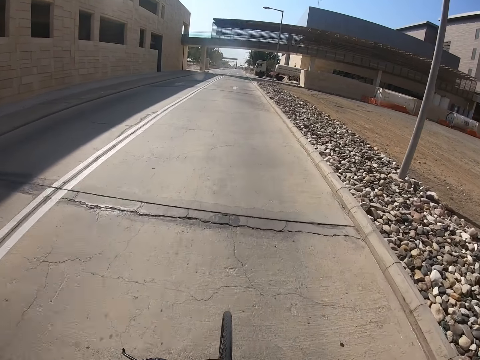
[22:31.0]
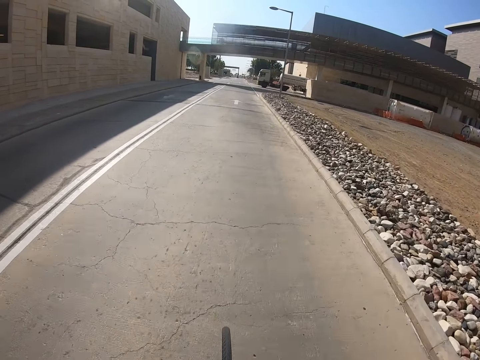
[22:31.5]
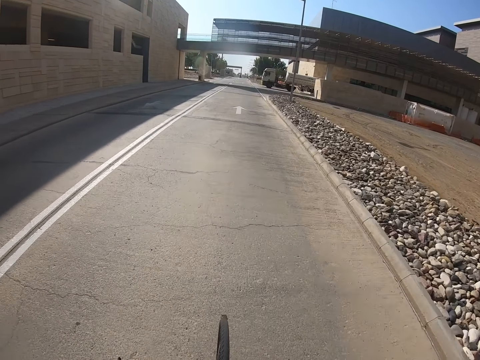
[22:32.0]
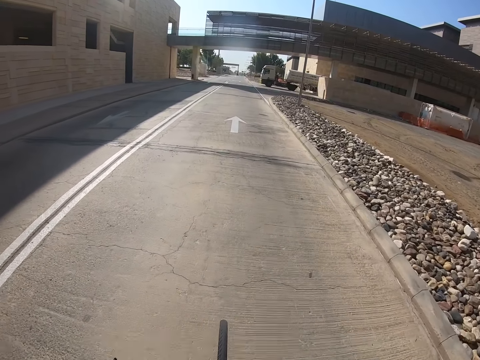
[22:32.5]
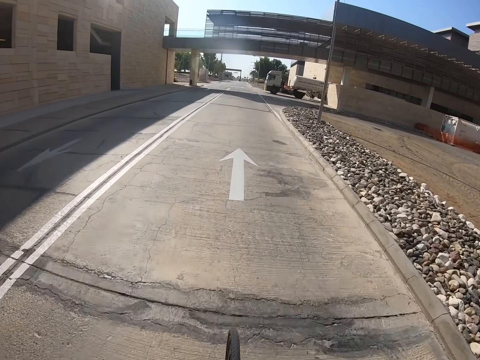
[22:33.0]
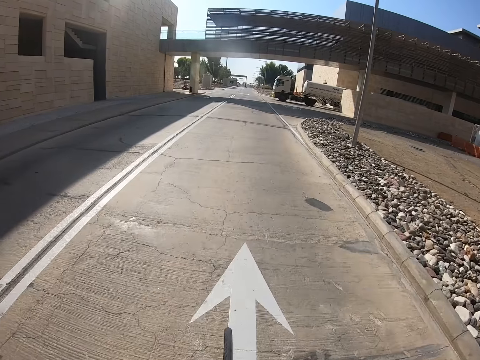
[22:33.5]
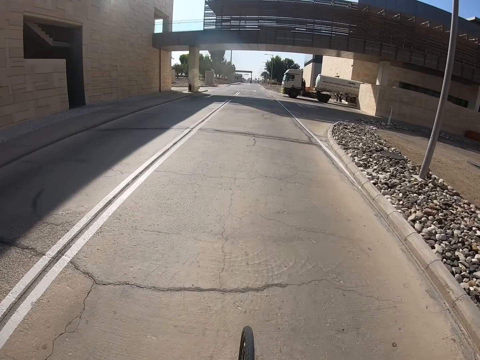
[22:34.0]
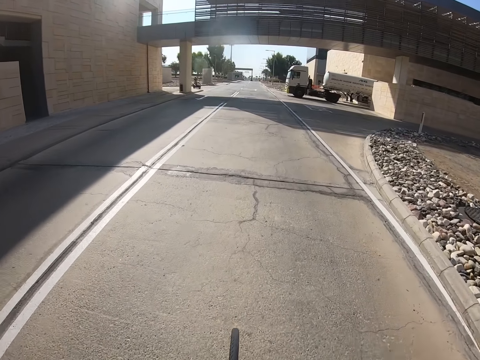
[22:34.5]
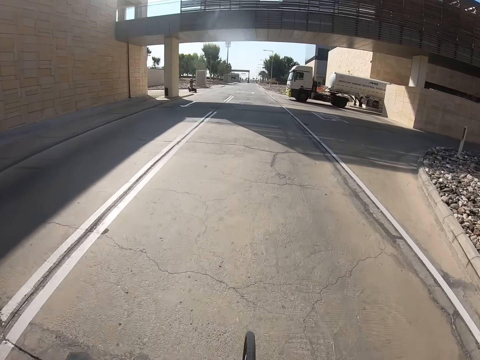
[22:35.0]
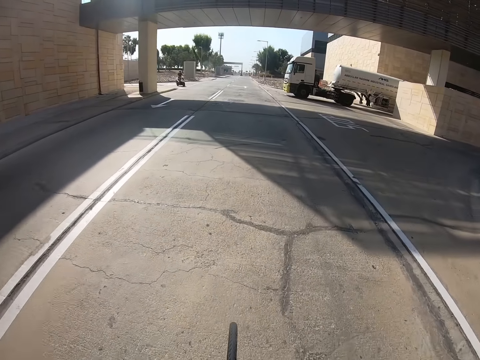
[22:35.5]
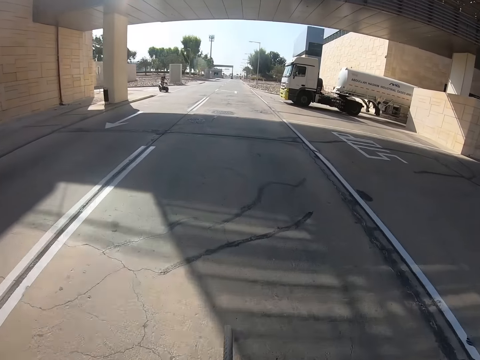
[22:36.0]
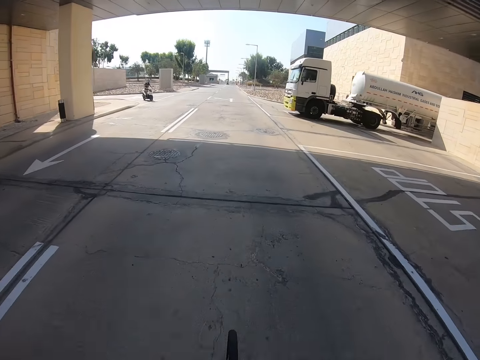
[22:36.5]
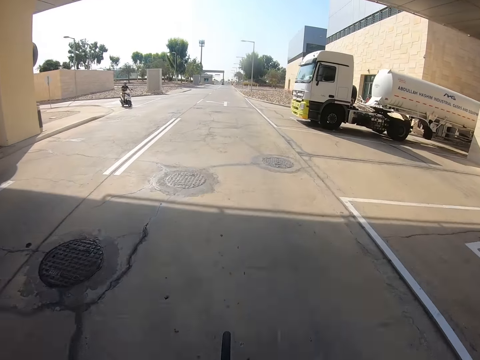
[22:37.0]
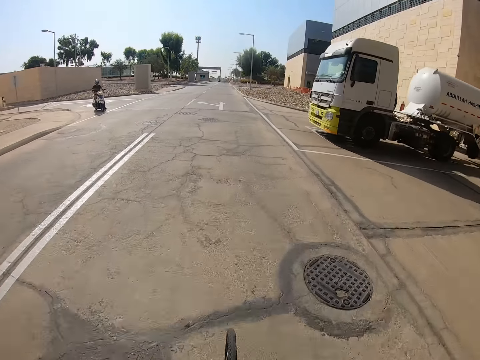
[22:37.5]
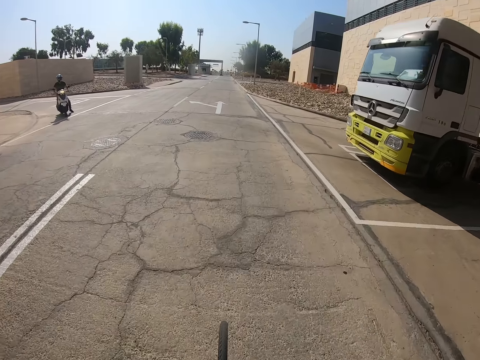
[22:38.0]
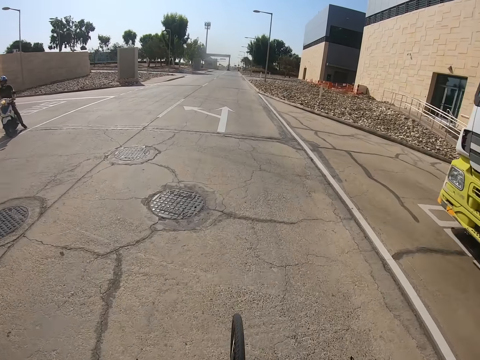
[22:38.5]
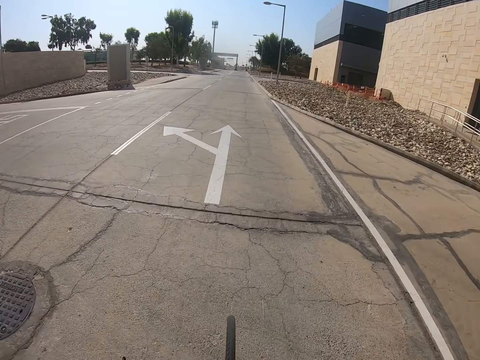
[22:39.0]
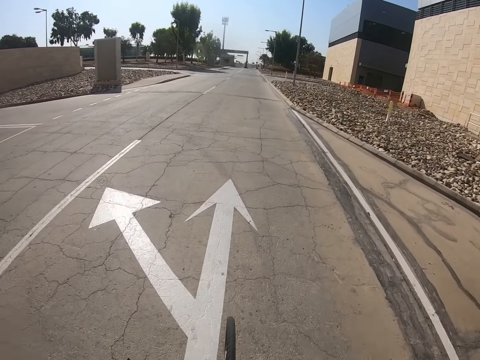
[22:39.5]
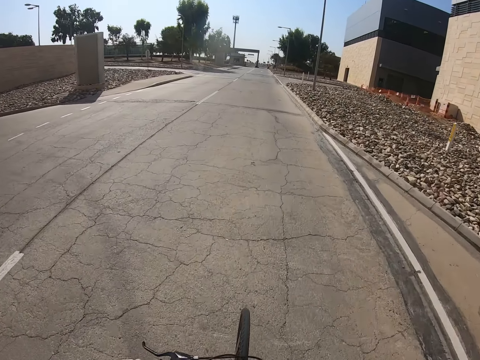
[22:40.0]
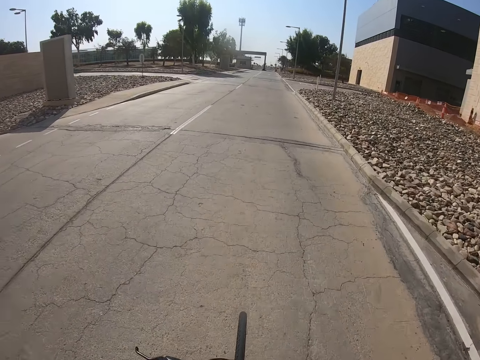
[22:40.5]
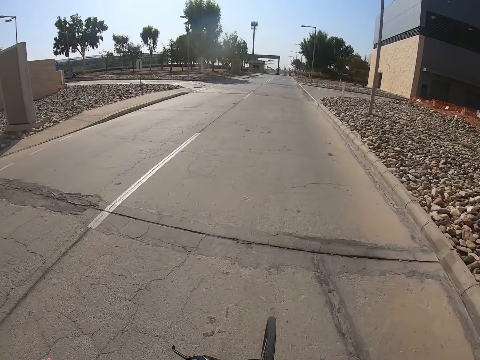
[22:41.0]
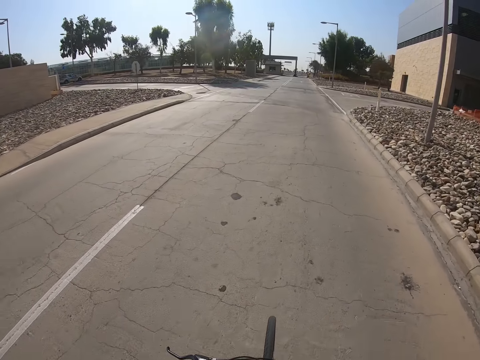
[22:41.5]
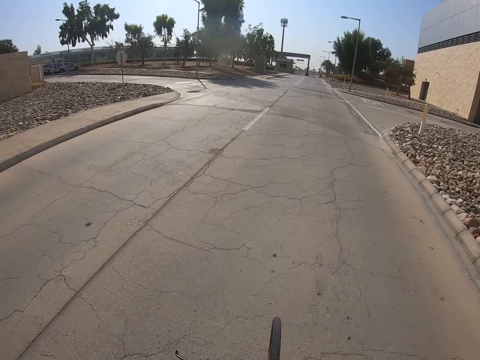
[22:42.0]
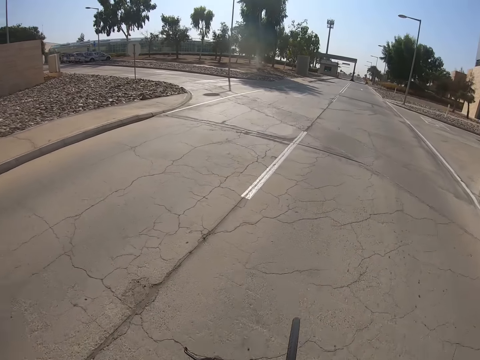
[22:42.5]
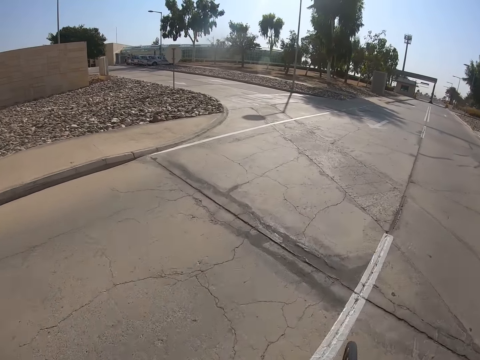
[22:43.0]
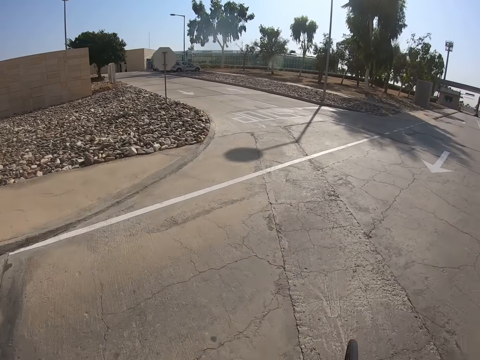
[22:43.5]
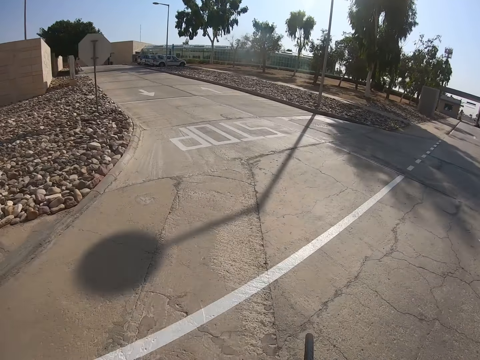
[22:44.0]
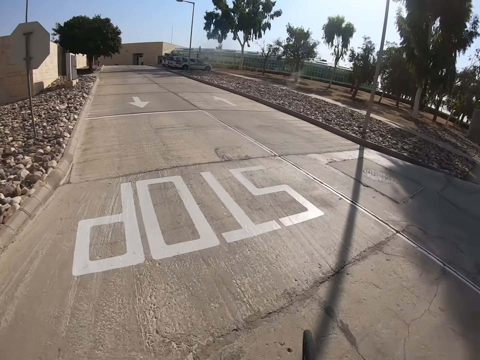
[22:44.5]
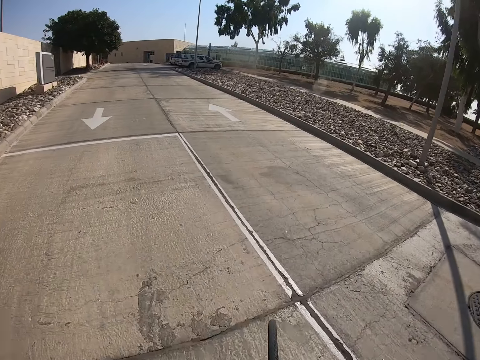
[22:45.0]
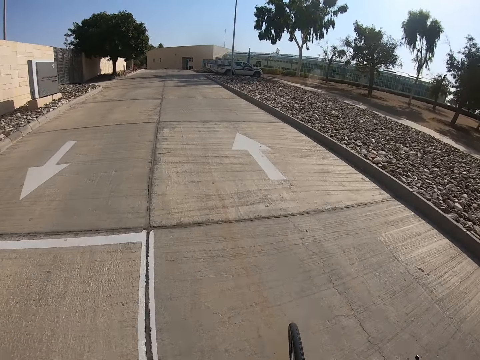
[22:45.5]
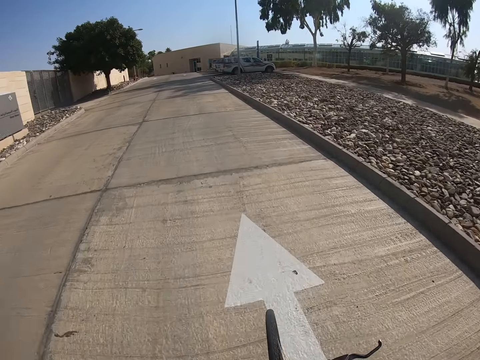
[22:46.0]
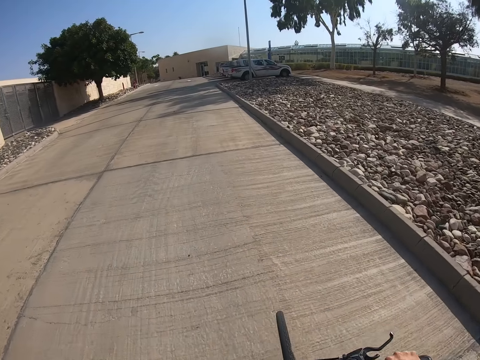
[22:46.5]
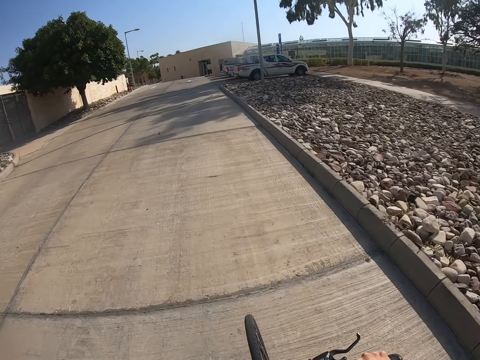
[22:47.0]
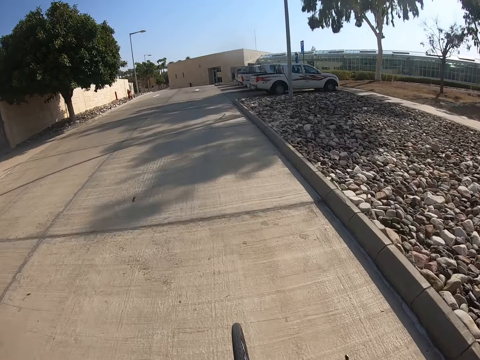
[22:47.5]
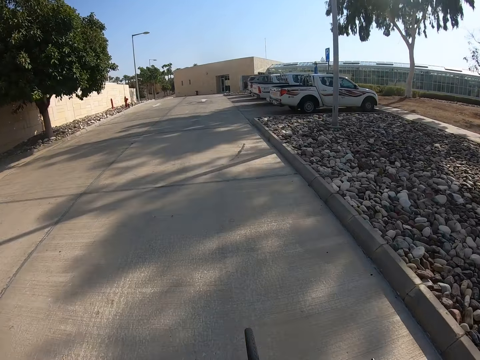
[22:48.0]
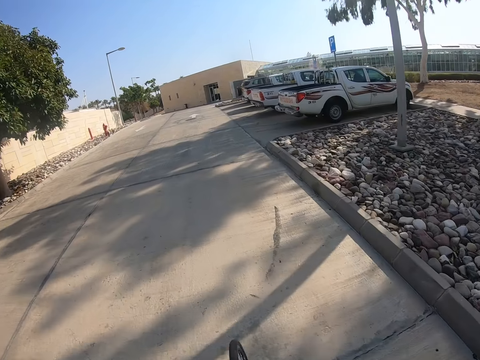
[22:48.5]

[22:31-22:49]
The camera wearer is cycling. They turn the bicycle steering to the right. They turn left.

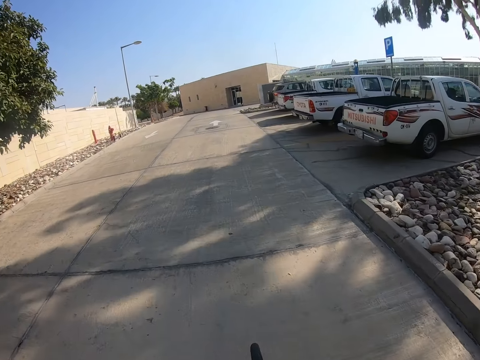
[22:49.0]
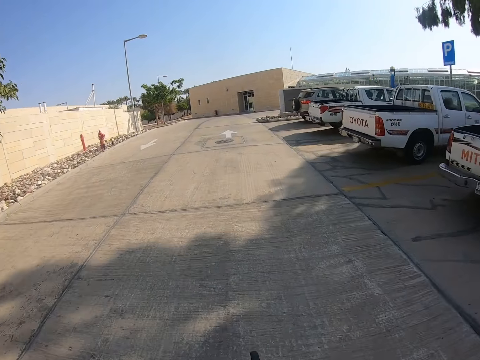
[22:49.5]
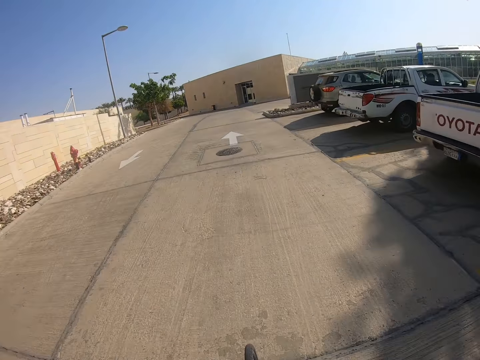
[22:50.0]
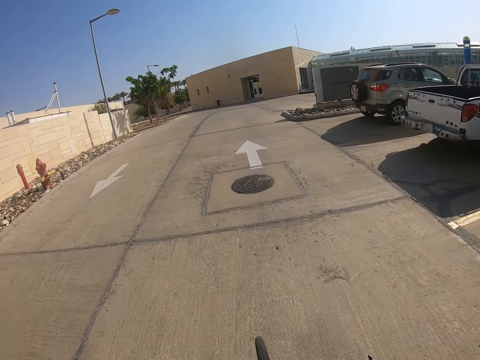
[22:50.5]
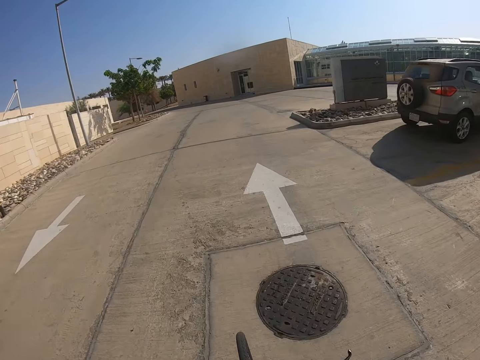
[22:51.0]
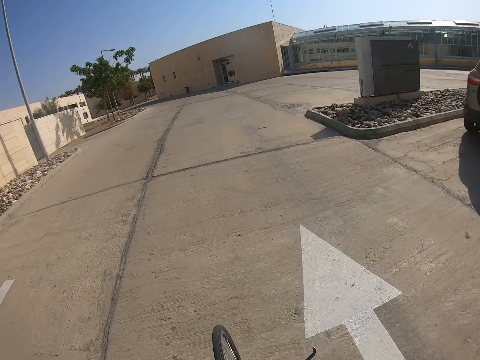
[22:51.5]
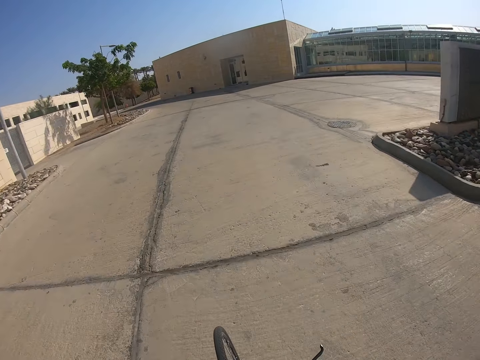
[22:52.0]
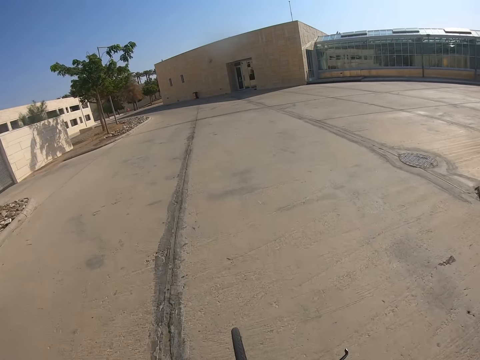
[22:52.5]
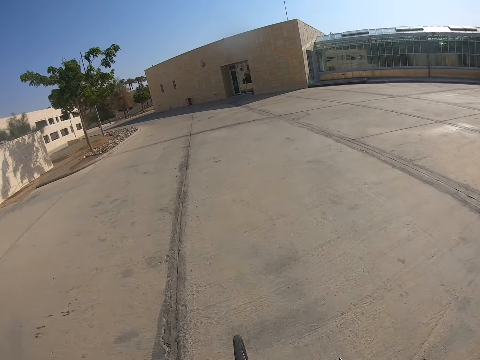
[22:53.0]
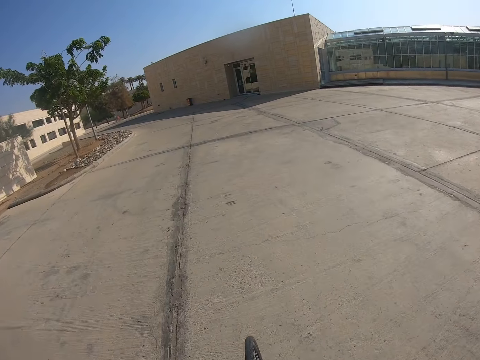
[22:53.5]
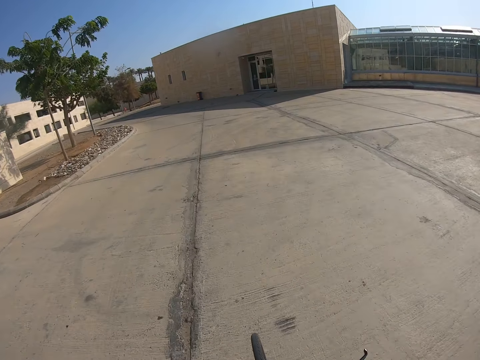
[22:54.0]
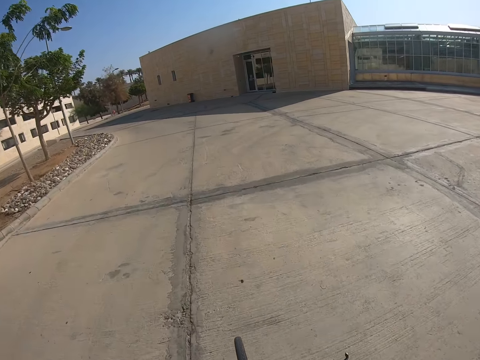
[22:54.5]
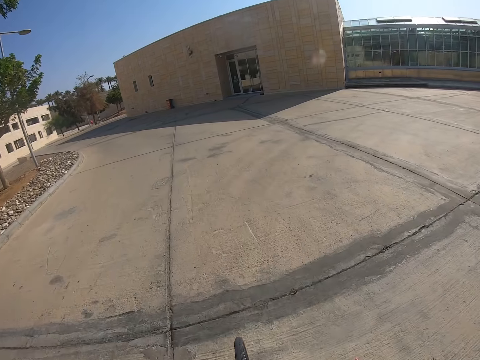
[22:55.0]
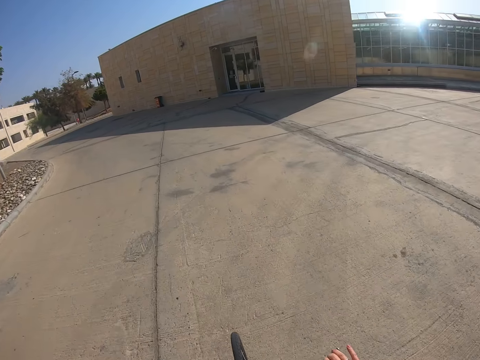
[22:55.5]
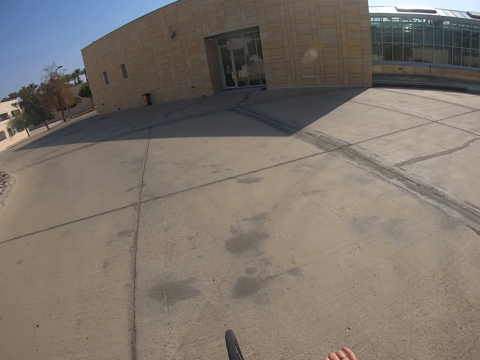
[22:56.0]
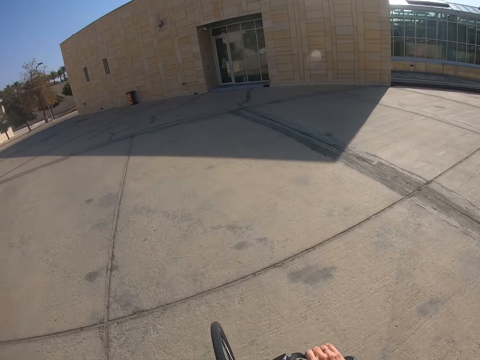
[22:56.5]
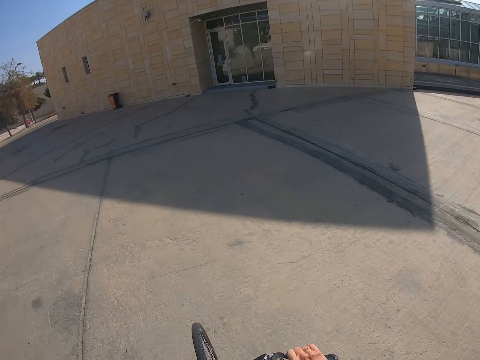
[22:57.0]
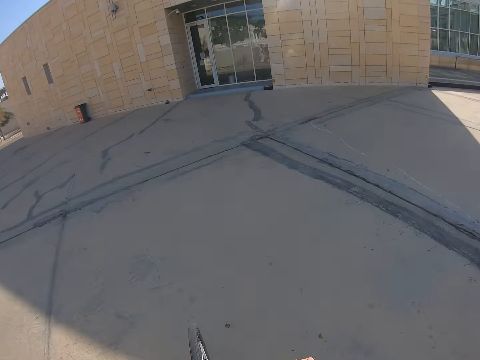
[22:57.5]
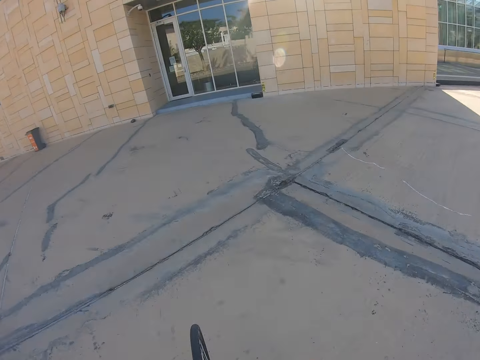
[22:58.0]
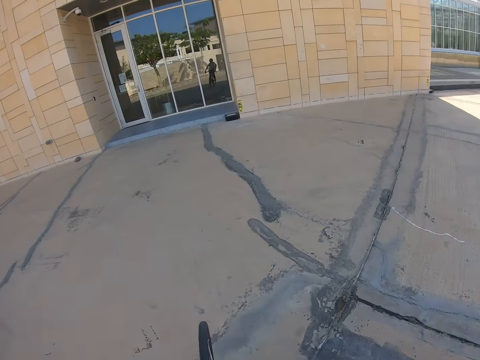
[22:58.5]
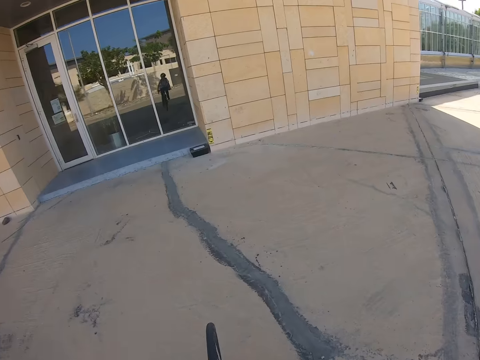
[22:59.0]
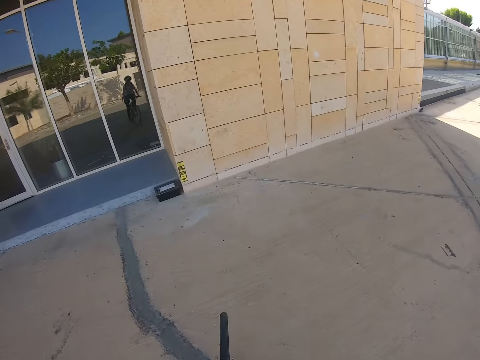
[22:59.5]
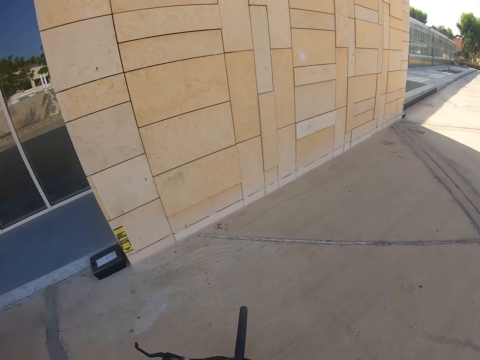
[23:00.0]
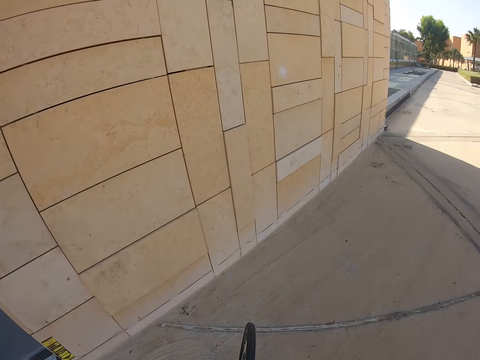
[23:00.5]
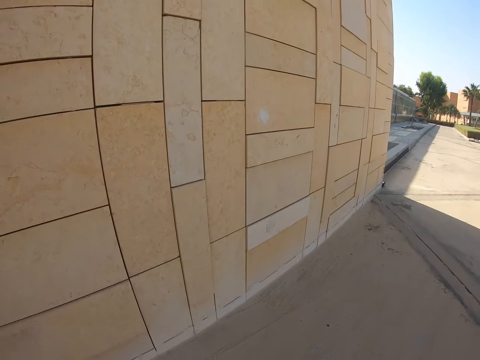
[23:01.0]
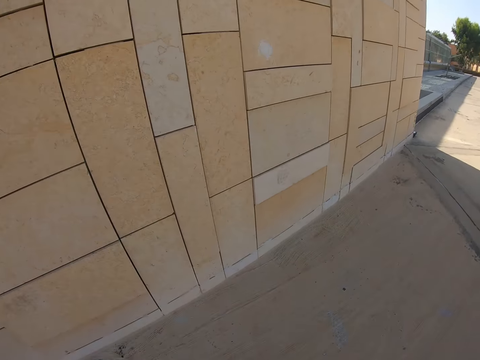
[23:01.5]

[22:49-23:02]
The camera wearer is cycling around the street.
